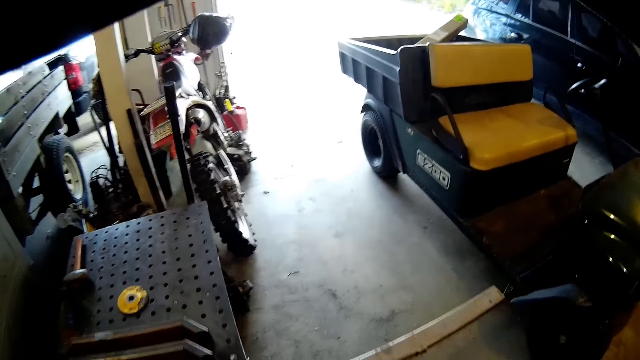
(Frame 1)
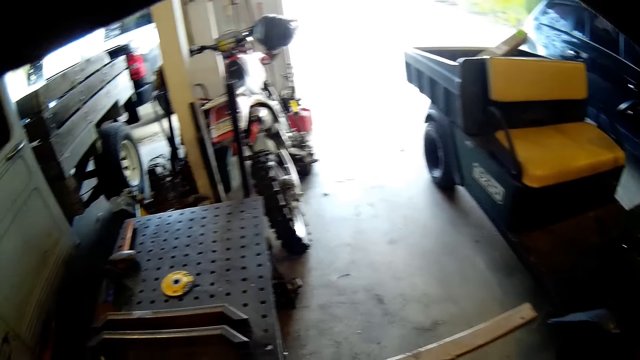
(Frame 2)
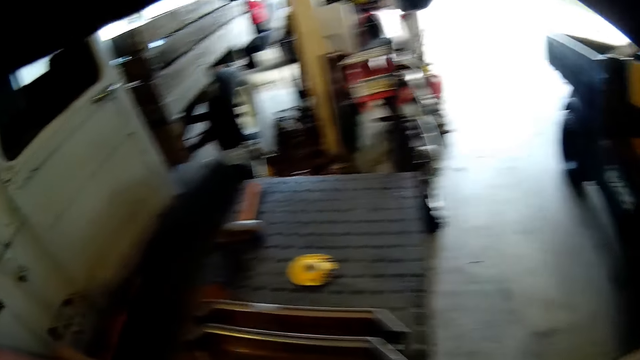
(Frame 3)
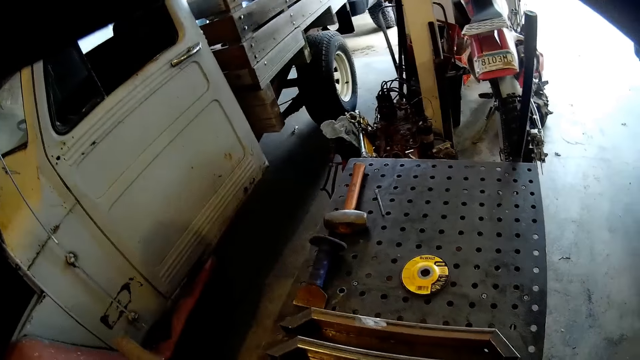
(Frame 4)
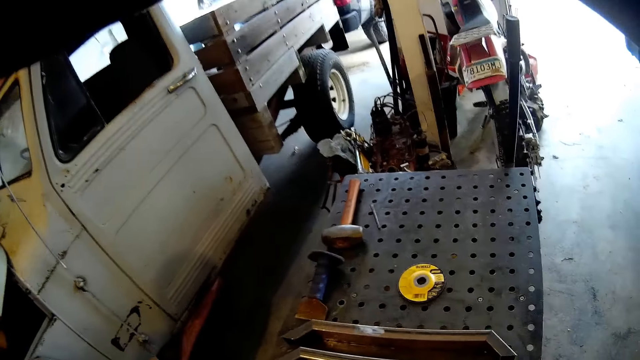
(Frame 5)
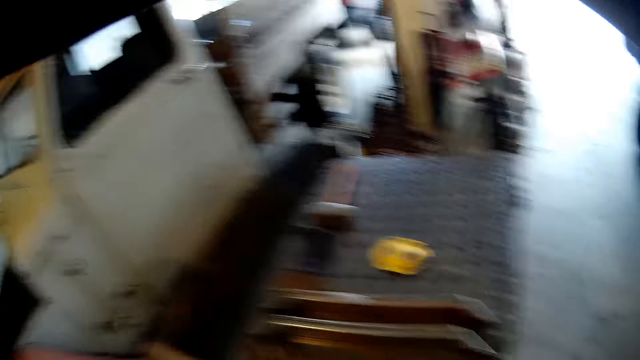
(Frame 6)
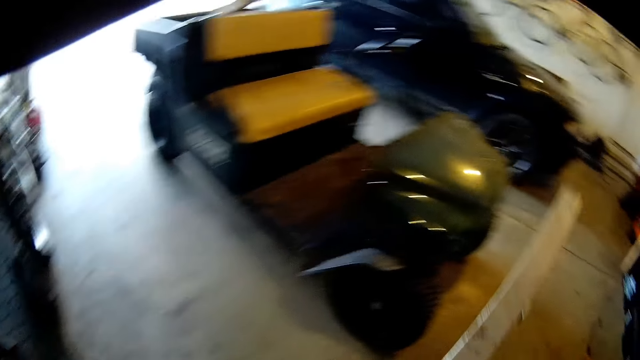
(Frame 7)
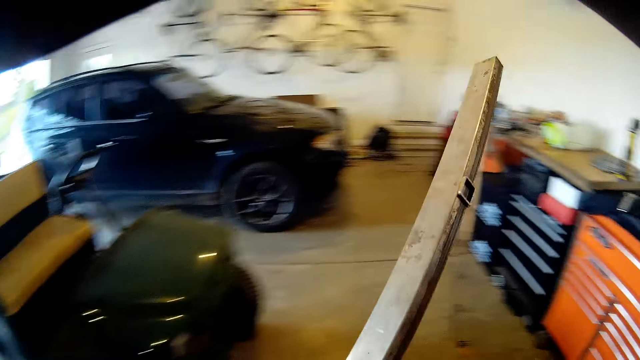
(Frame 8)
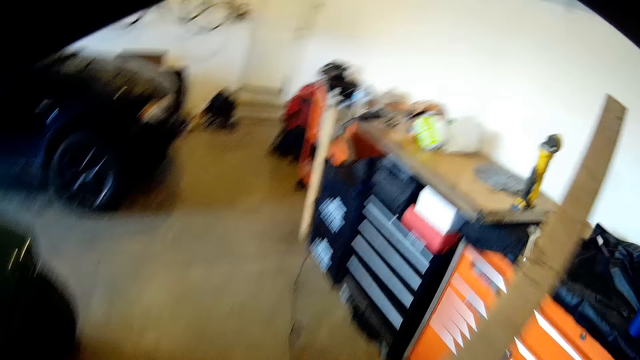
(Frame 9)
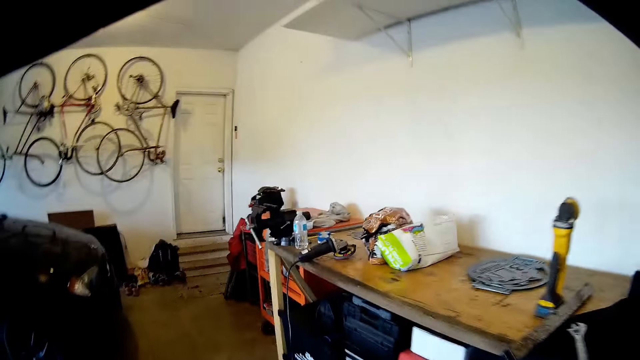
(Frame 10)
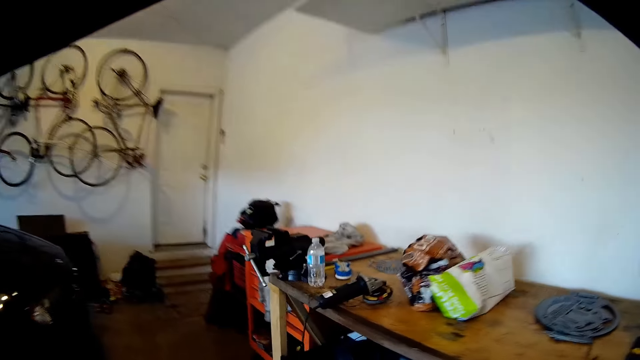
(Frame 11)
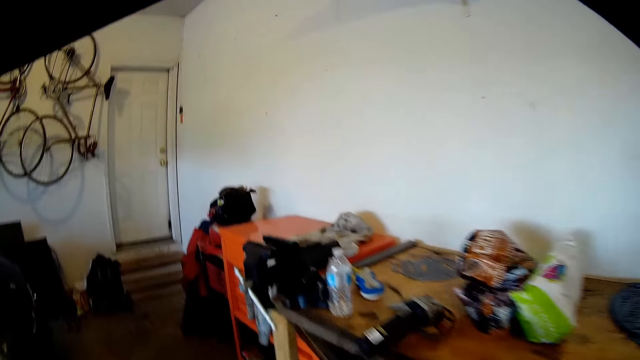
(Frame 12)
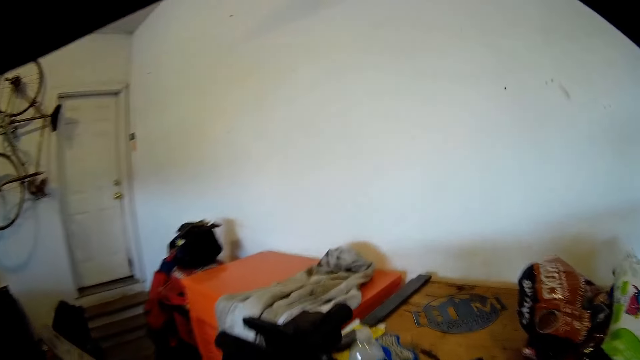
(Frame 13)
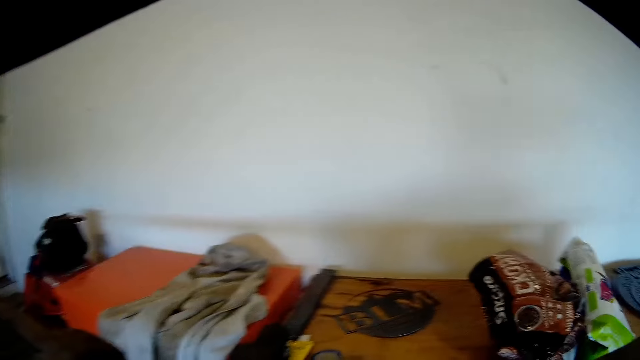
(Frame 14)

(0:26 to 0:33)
The camera wearer picks up the metal bar with his gloved left hand. He carries the metal bar.

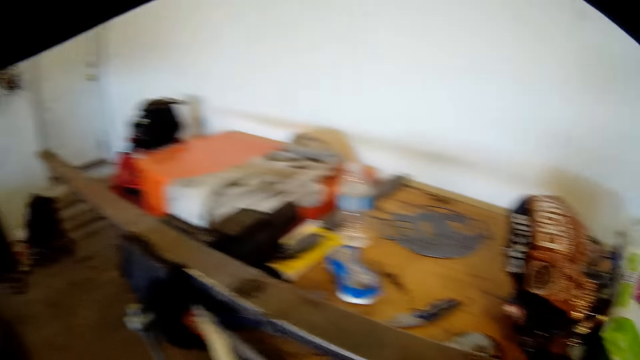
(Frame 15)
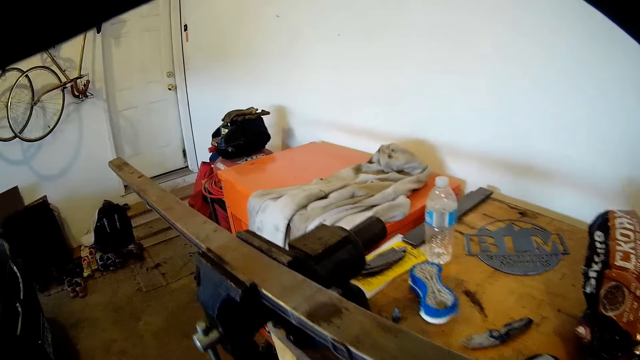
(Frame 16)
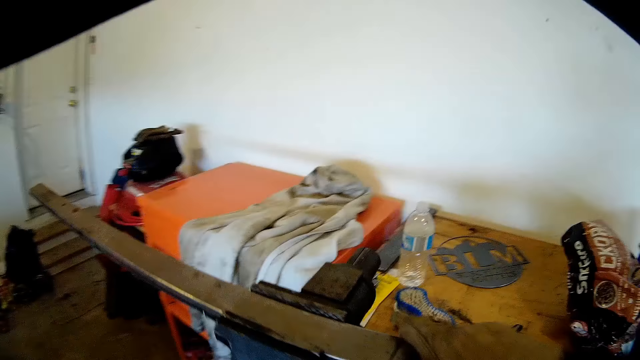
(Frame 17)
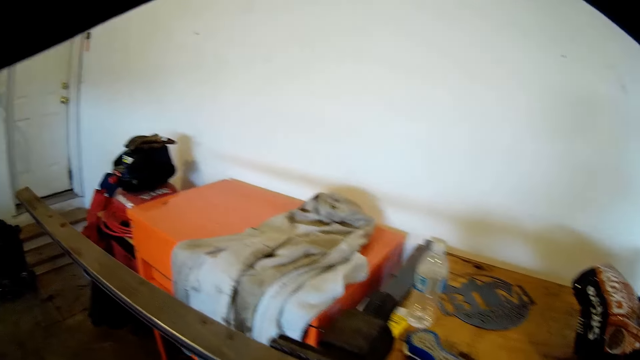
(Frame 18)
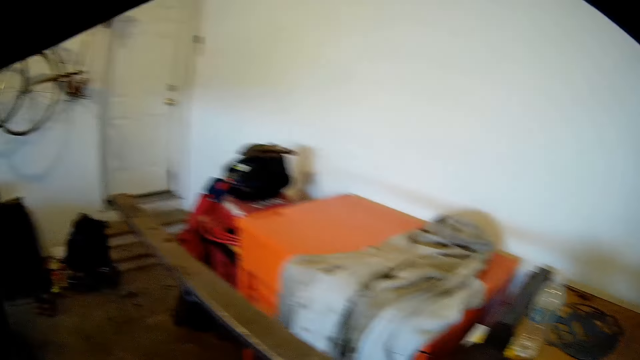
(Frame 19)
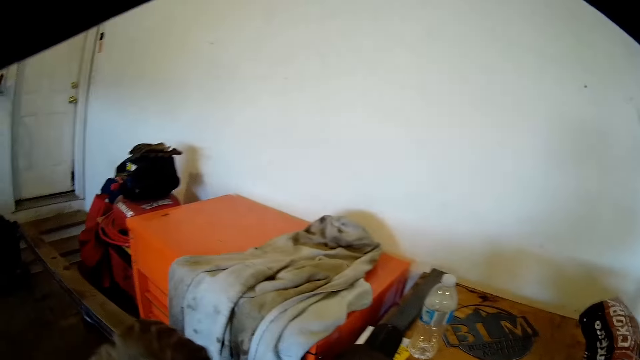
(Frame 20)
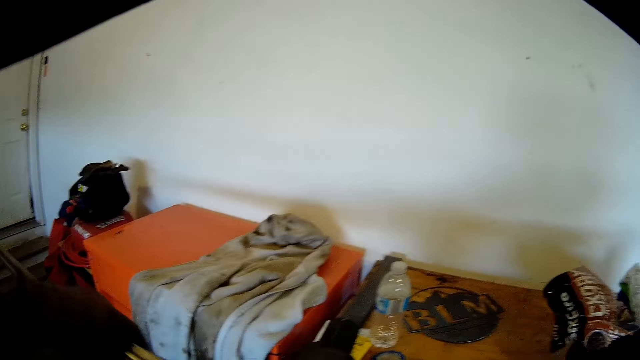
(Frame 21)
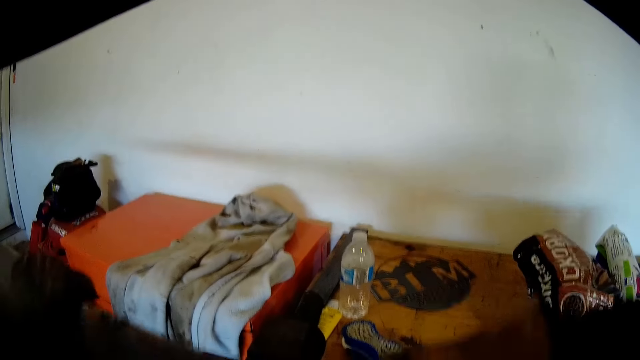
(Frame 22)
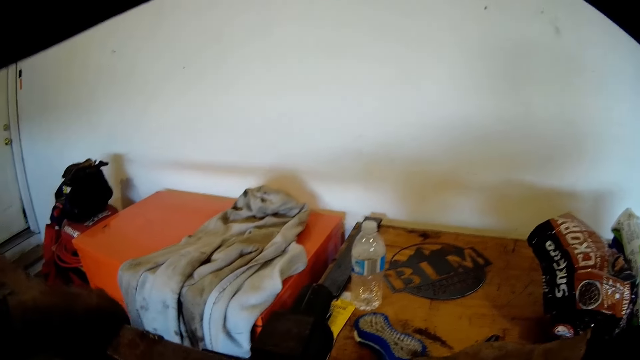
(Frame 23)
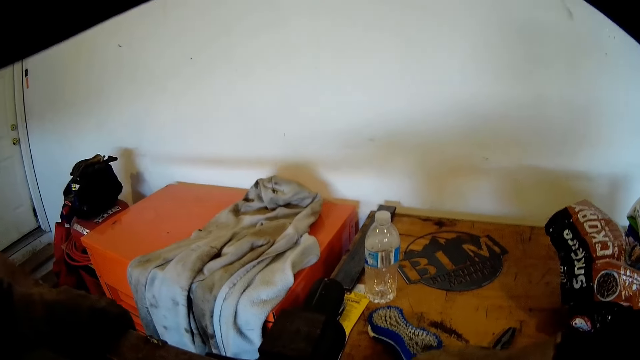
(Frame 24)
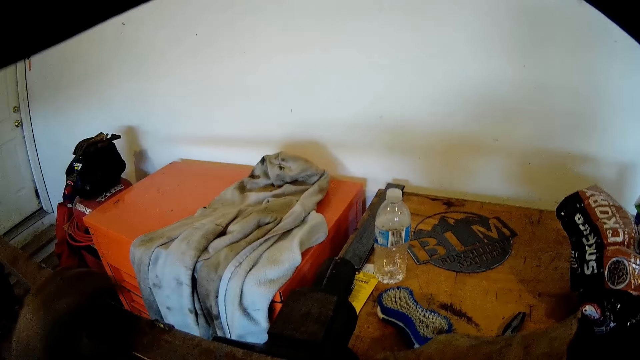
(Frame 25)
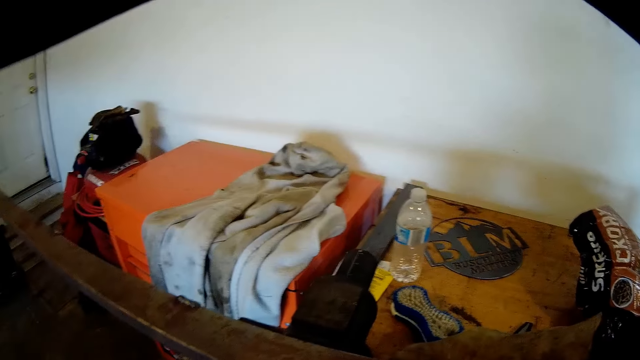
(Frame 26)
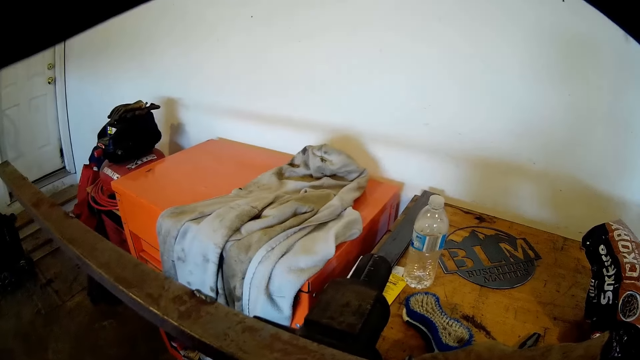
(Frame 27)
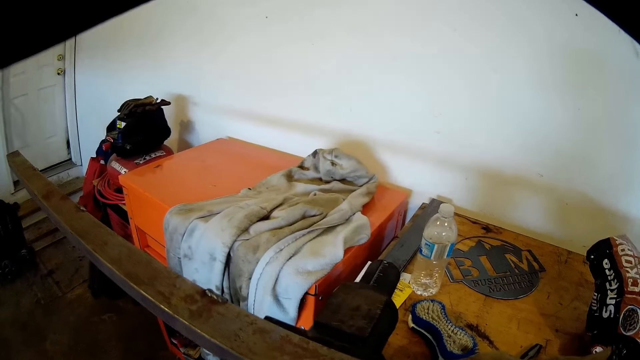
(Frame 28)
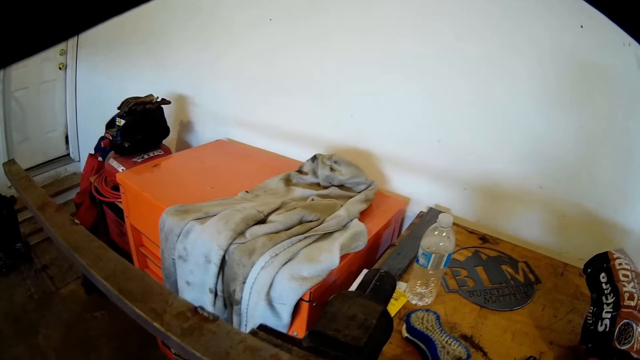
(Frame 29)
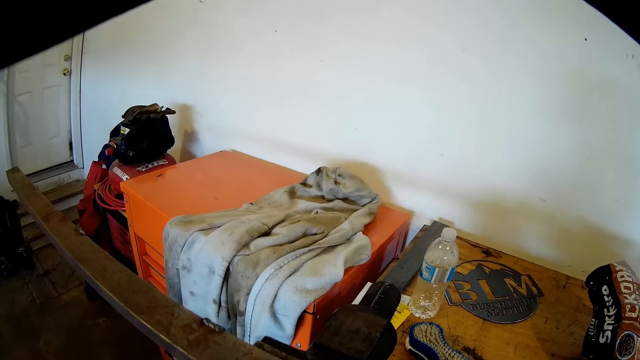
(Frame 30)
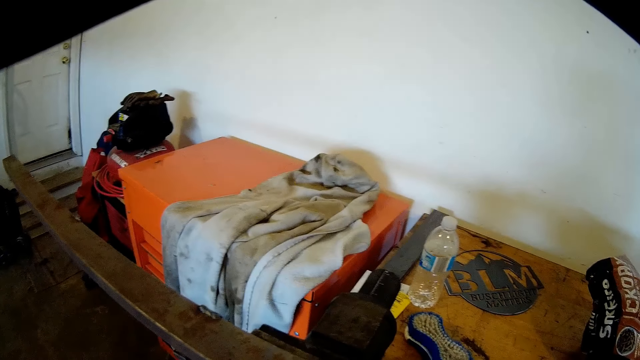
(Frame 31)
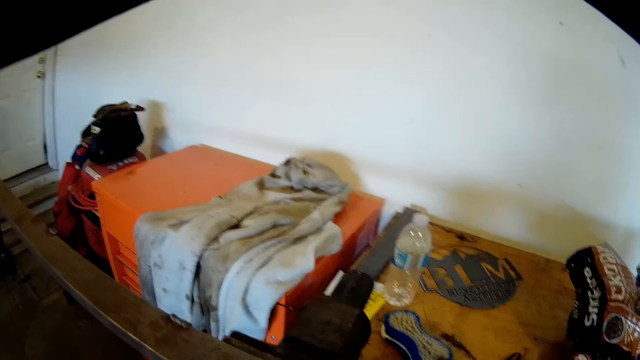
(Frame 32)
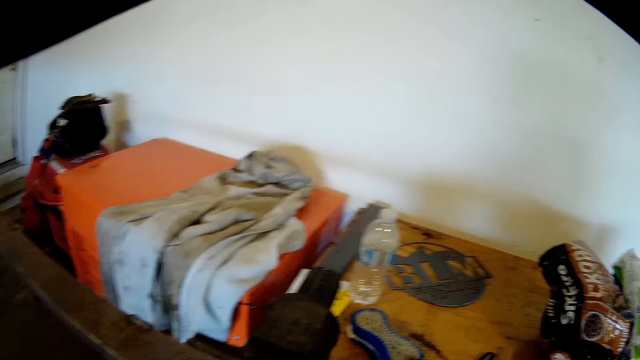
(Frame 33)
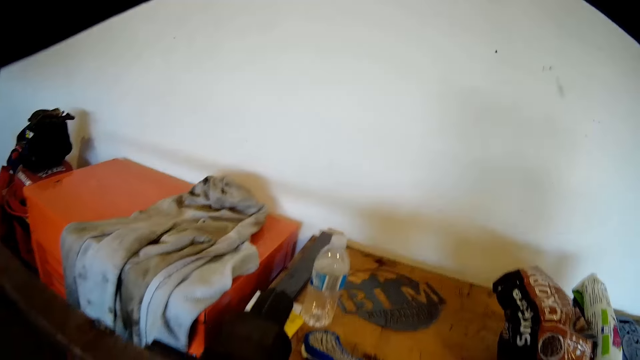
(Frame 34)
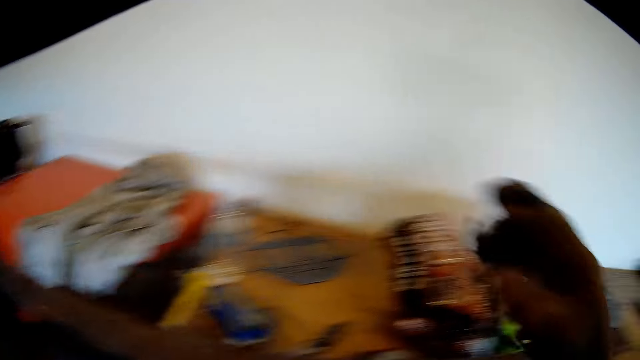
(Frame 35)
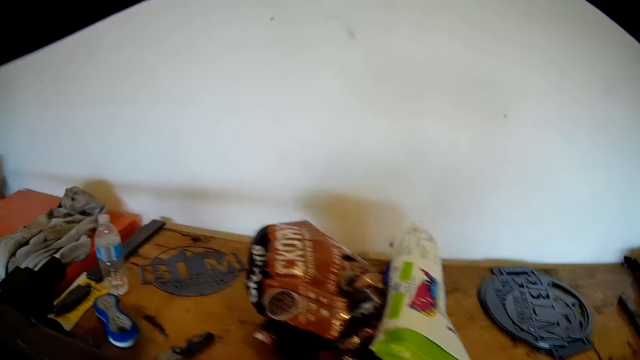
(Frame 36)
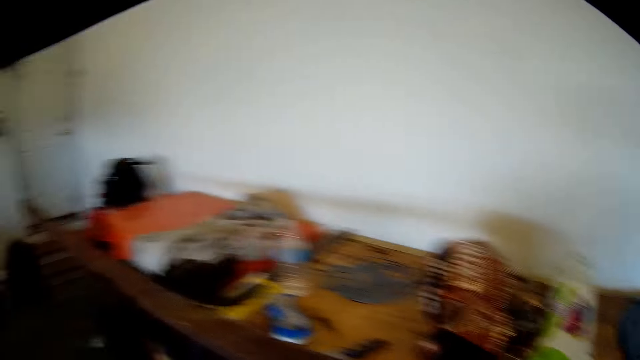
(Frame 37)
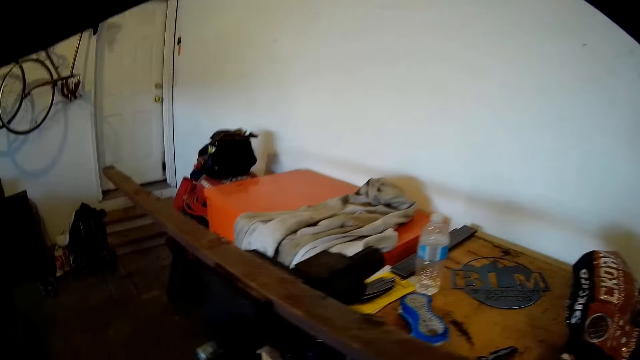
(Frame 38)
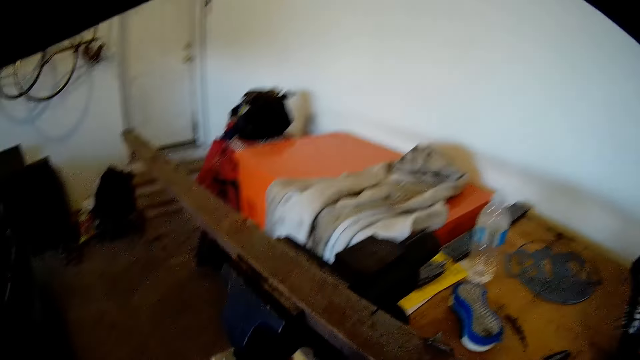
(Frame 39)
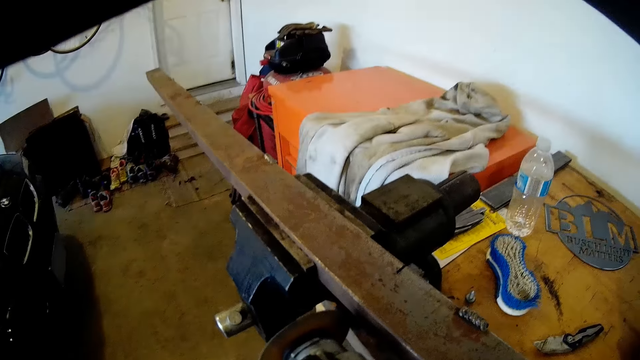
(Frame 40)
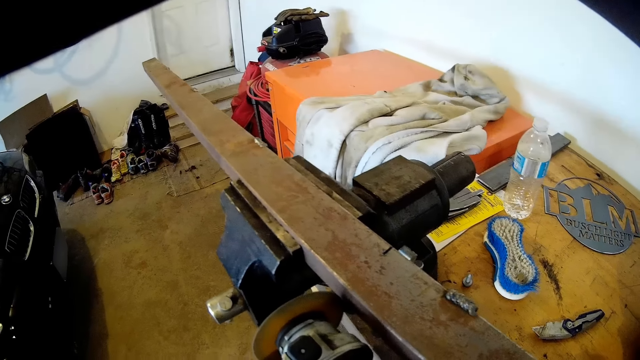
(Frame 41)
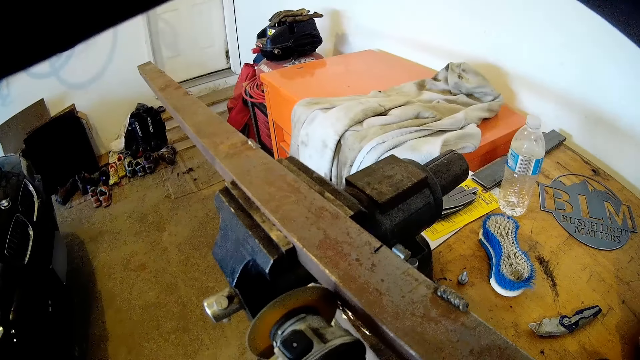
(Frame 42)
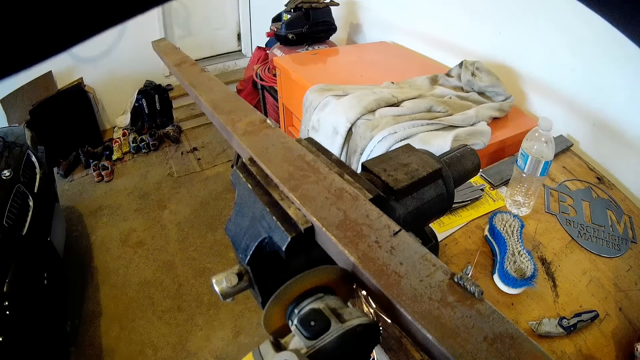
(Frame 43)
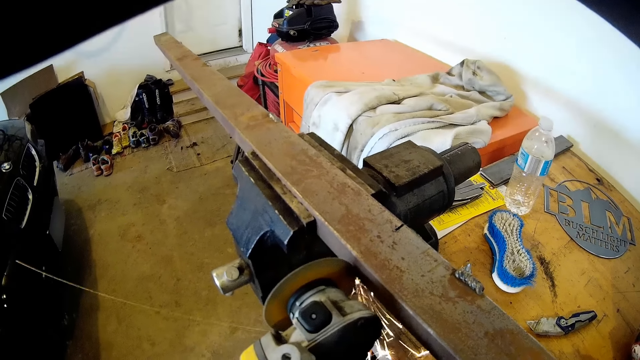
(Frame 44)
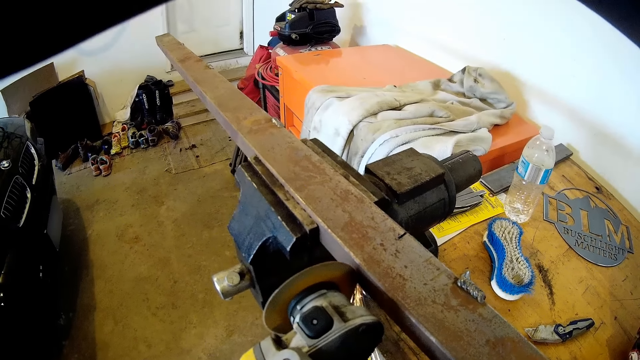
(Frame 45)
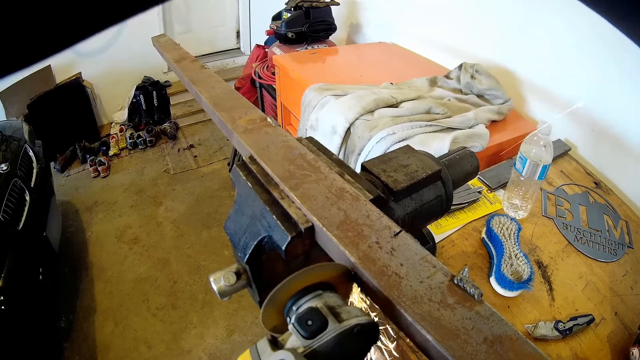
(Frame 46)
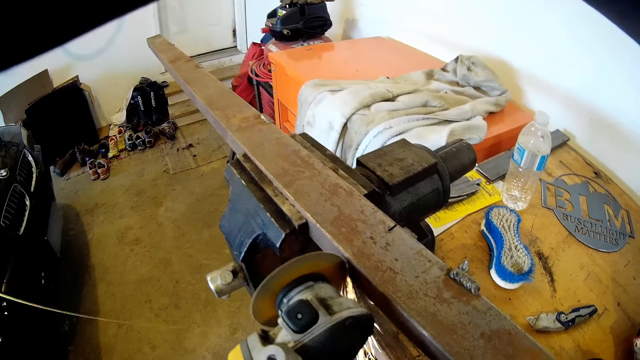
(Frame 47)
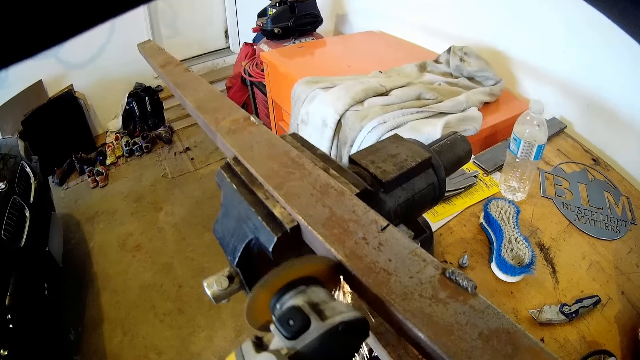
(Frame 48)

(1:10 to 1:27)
The camera wearer holds the metal bar with his gloved right hand. He adjusts the metal bar with his gloved left hand. He turns the metal bar, drops his hand and flaps his hand. He cuts the metal bar with the rotary tool or handheld hacksaw in his gloved hands.
